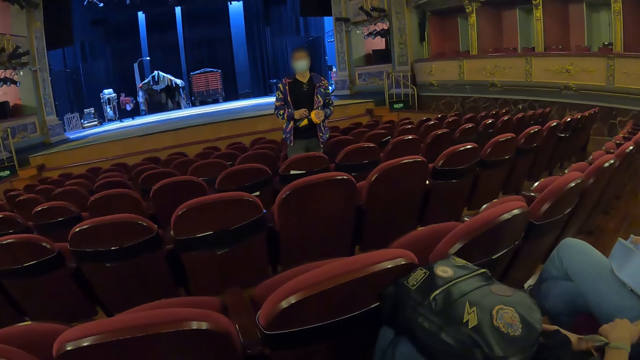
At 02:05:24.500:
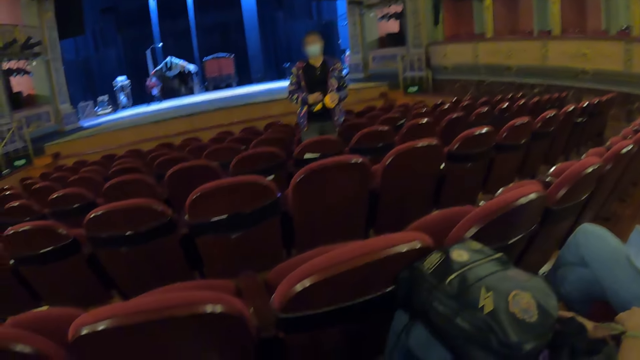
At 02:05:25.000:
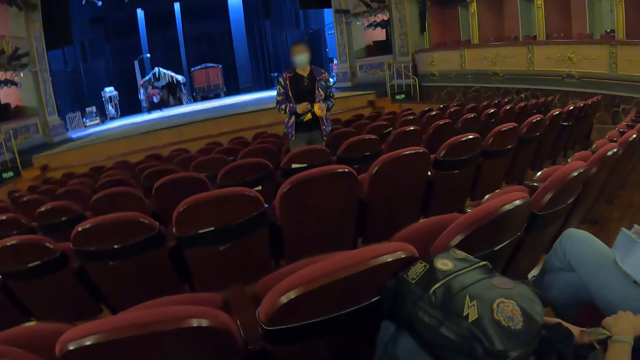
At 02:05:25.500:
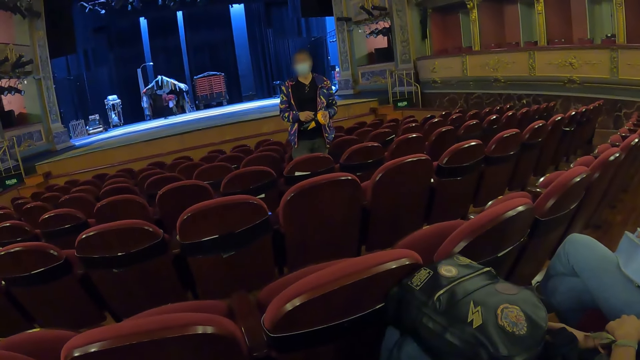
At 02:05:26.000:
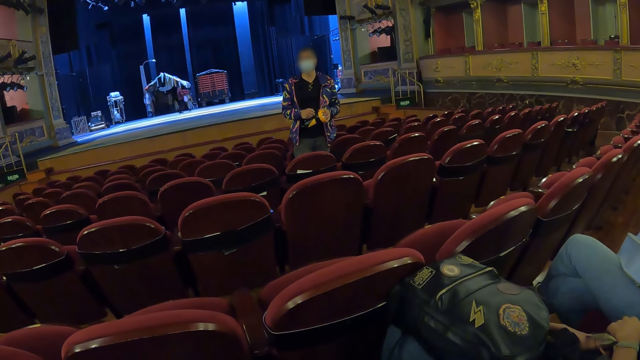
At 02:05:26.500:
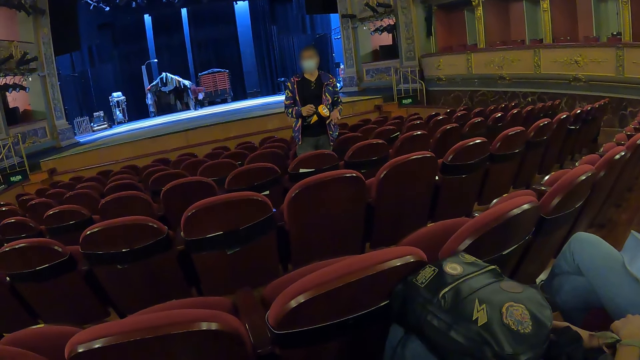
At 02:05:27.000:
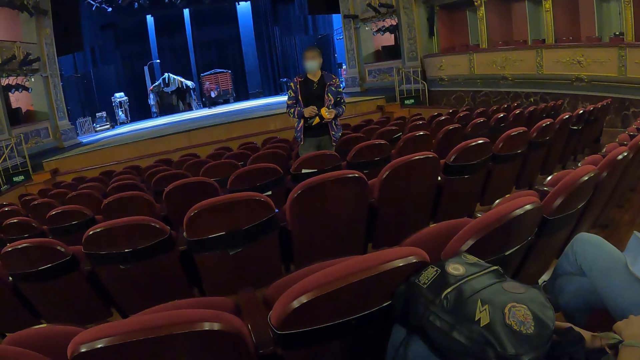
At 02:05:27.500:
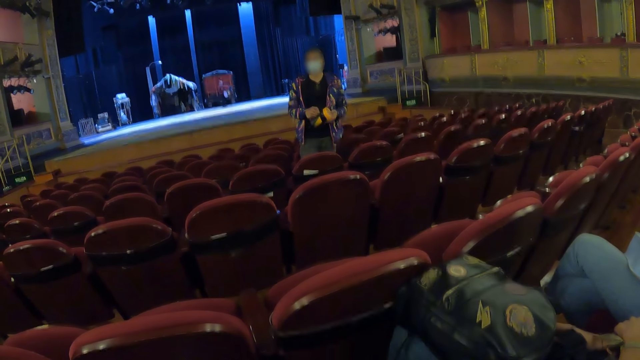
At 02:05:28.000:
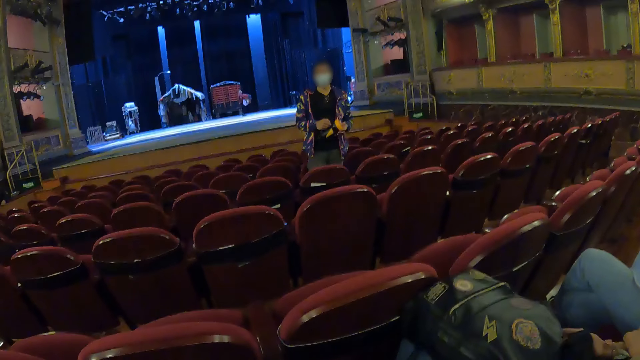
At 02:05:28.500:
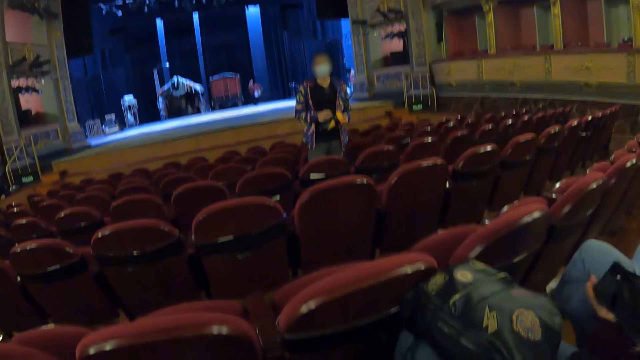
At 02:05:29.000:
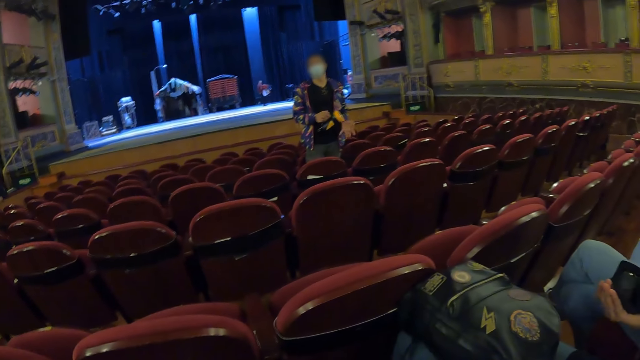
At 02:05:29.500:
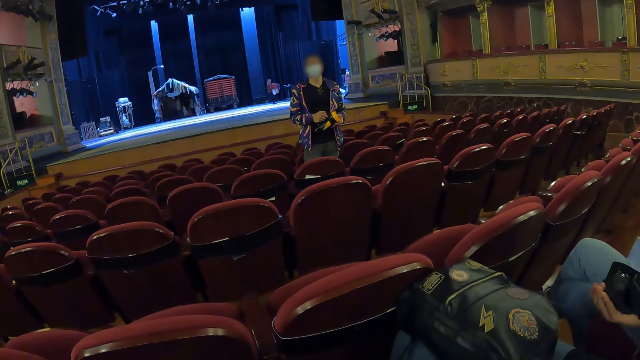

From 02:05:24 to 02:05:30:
A woman converses with the camera wearer.

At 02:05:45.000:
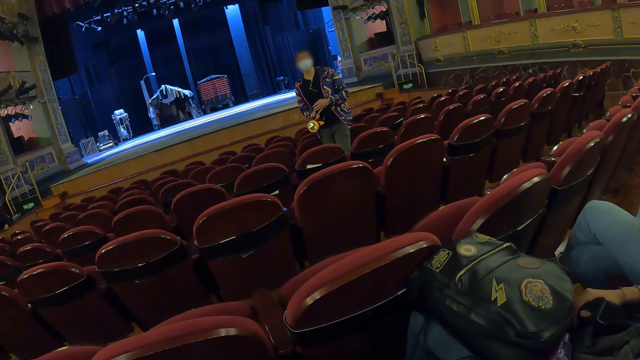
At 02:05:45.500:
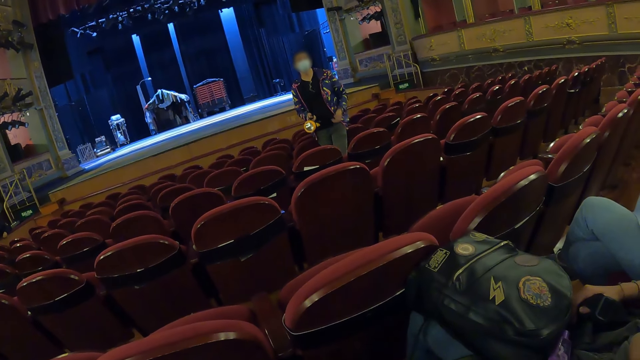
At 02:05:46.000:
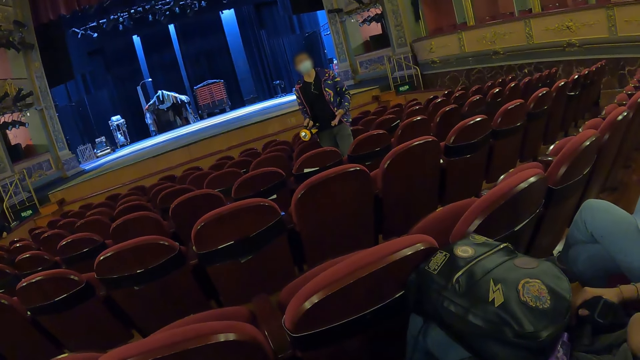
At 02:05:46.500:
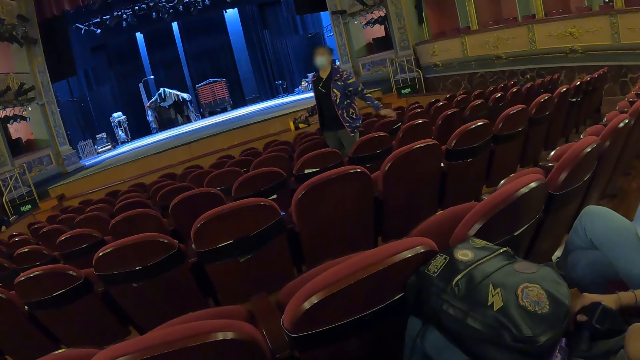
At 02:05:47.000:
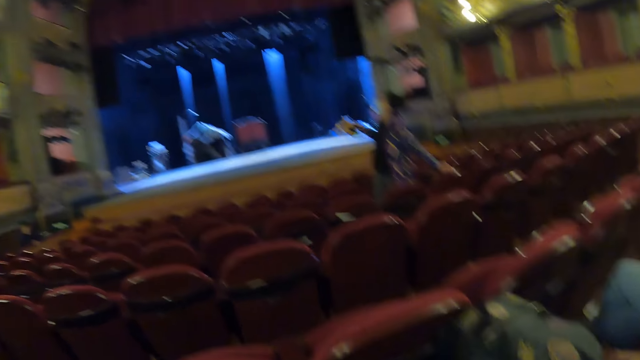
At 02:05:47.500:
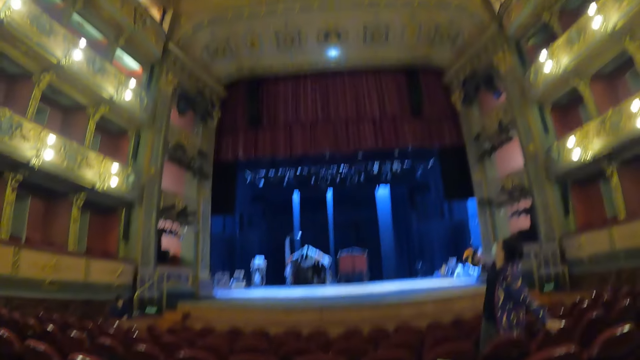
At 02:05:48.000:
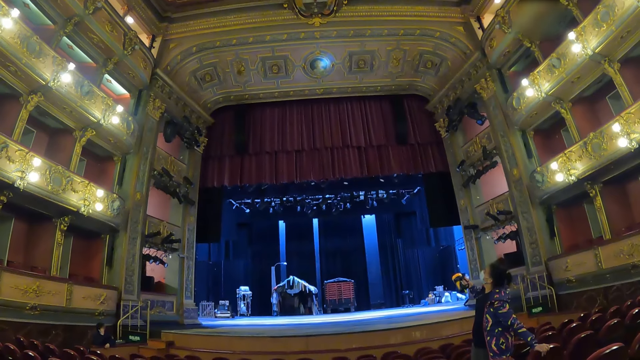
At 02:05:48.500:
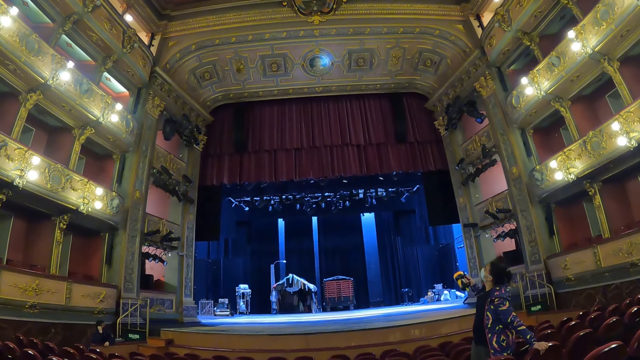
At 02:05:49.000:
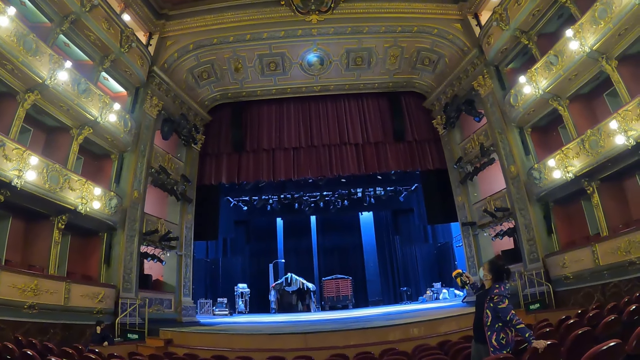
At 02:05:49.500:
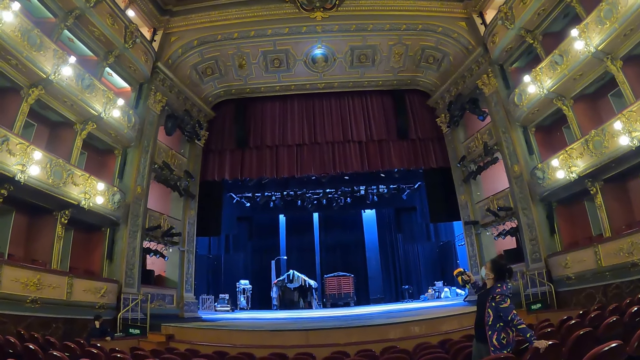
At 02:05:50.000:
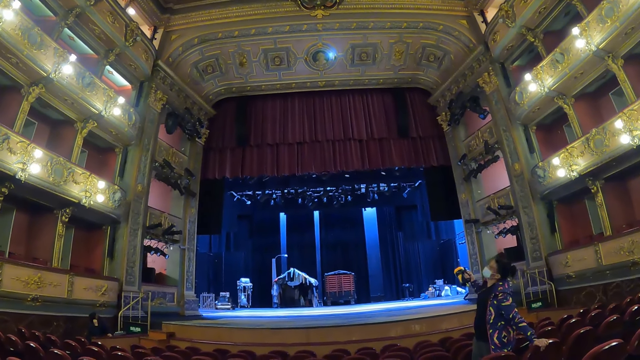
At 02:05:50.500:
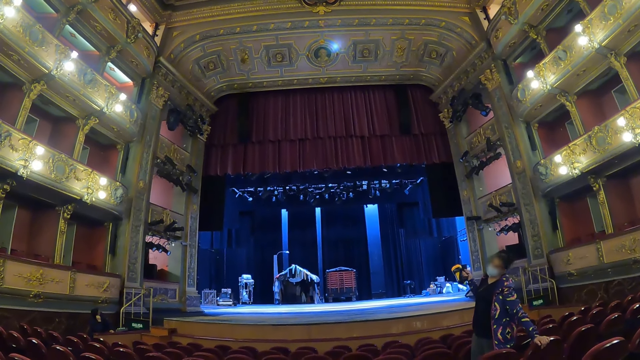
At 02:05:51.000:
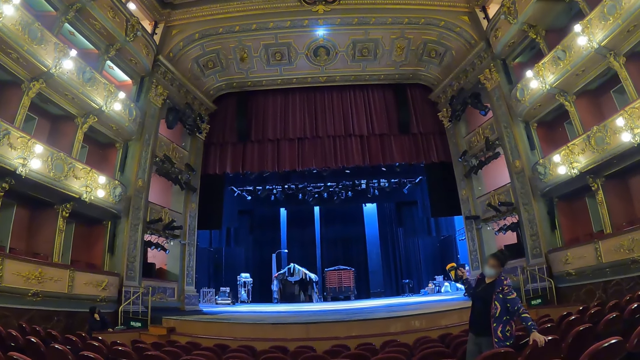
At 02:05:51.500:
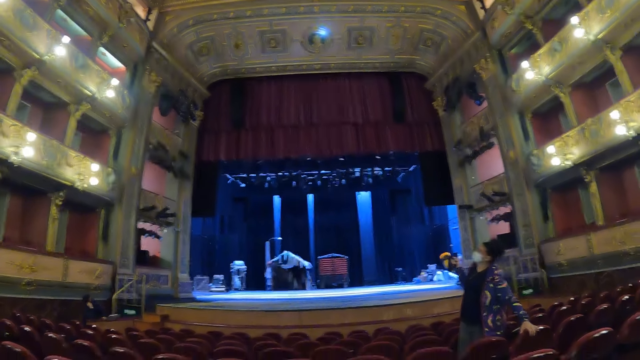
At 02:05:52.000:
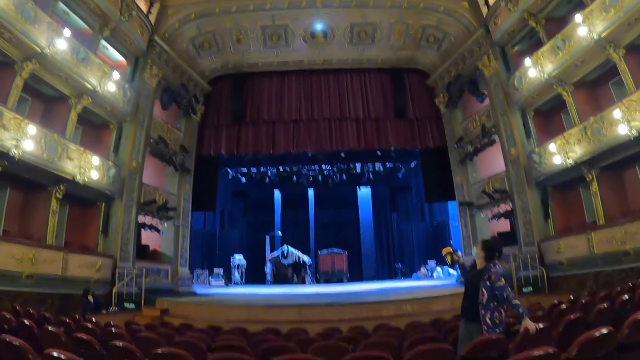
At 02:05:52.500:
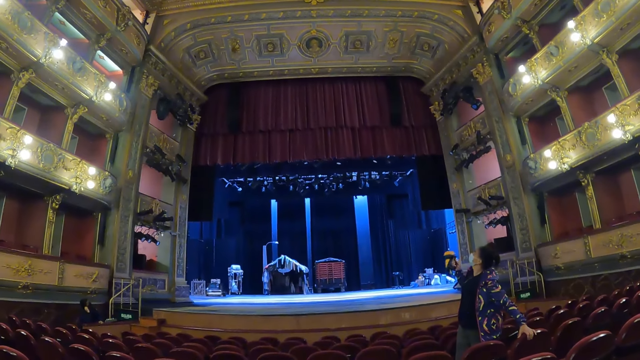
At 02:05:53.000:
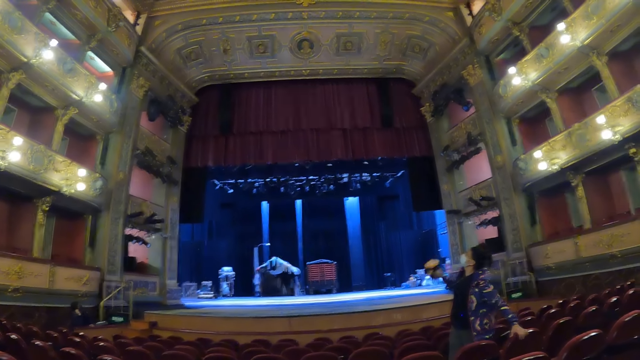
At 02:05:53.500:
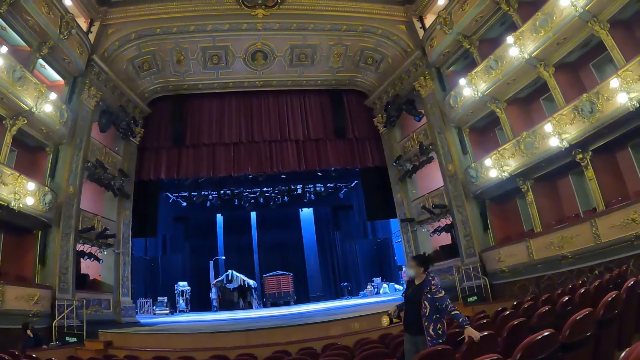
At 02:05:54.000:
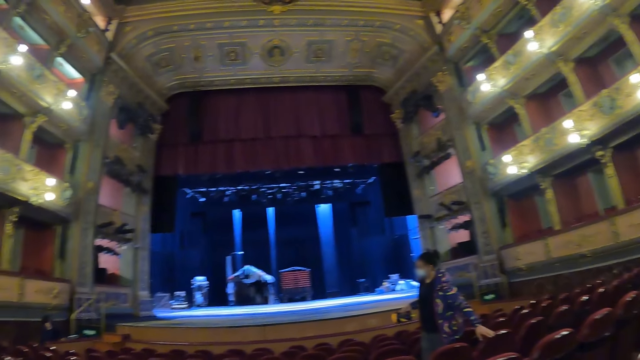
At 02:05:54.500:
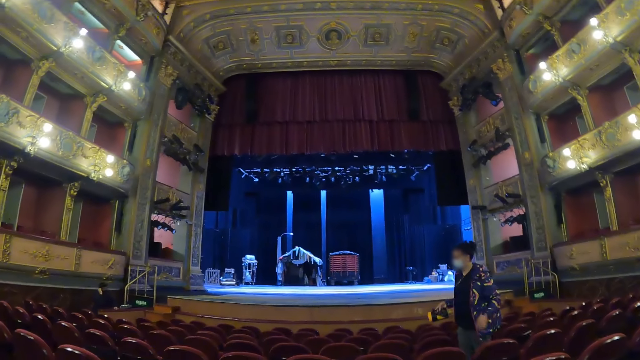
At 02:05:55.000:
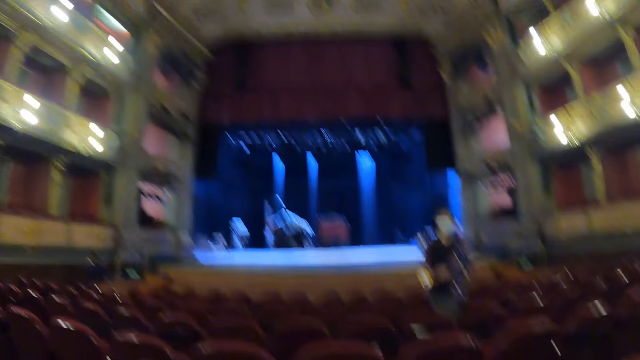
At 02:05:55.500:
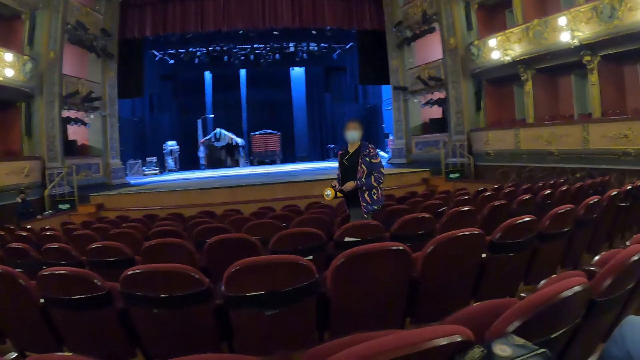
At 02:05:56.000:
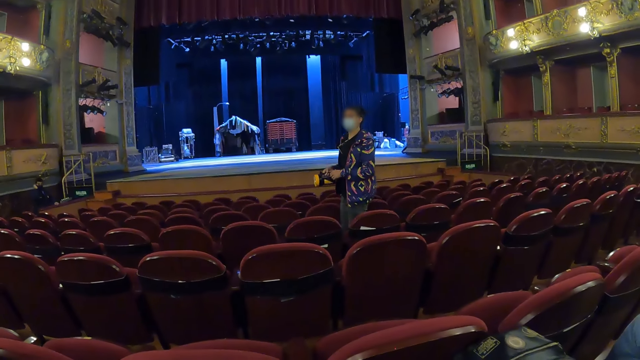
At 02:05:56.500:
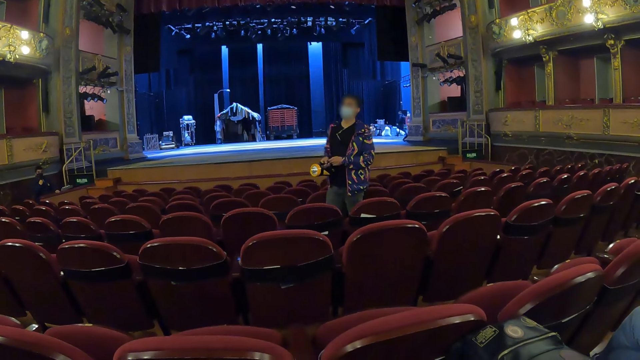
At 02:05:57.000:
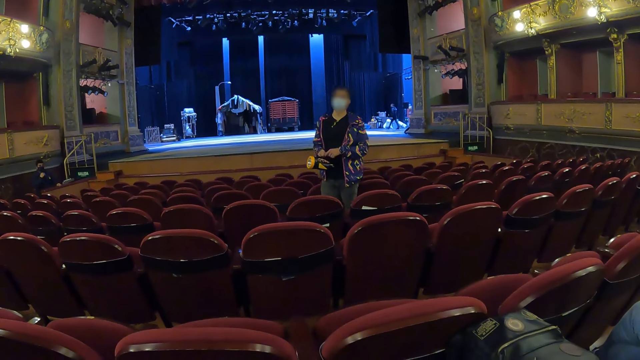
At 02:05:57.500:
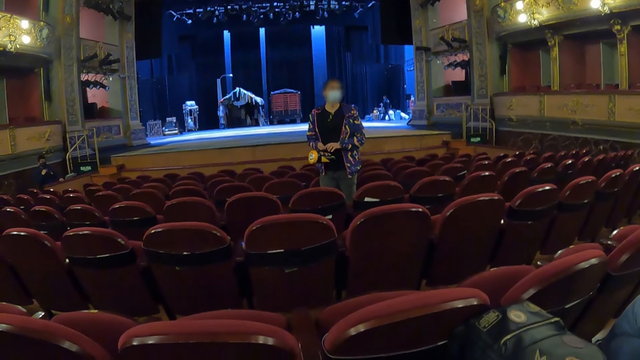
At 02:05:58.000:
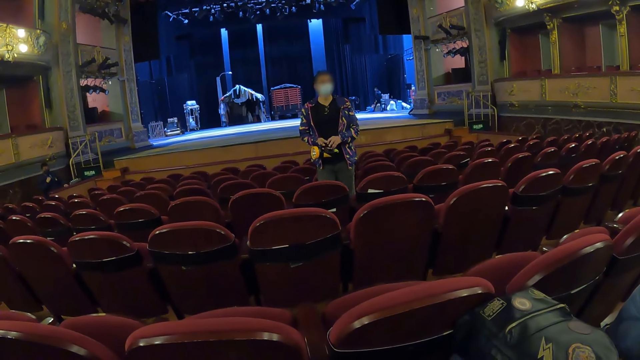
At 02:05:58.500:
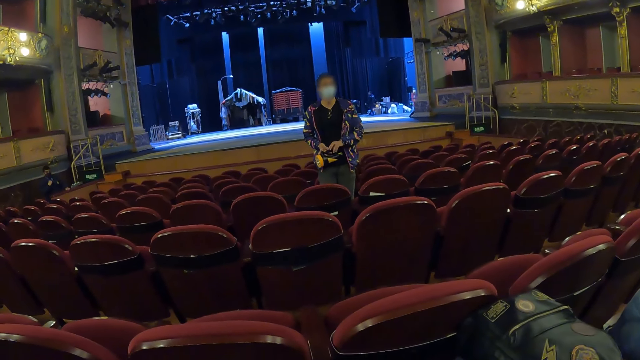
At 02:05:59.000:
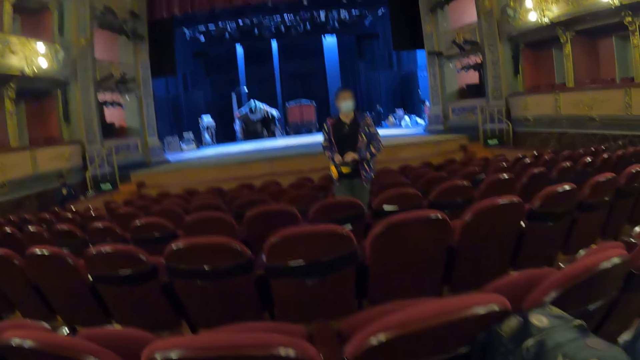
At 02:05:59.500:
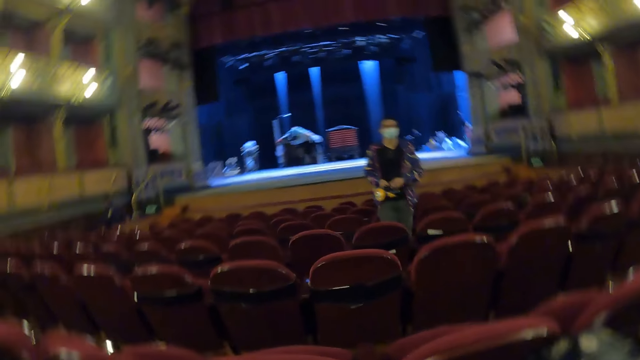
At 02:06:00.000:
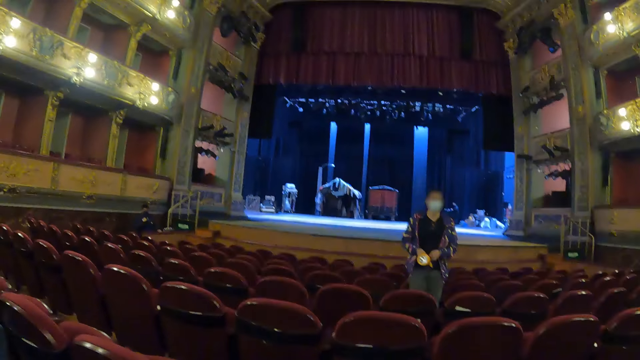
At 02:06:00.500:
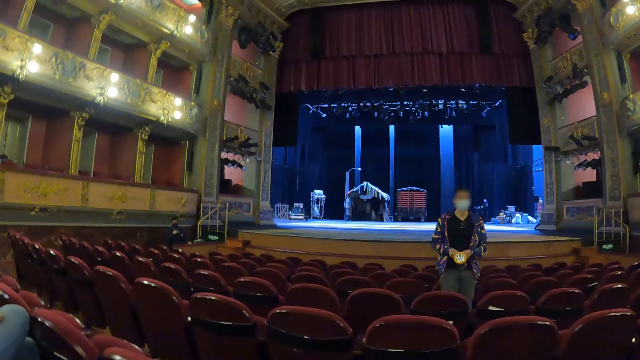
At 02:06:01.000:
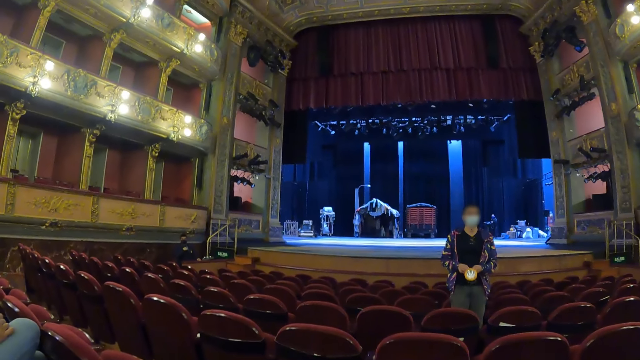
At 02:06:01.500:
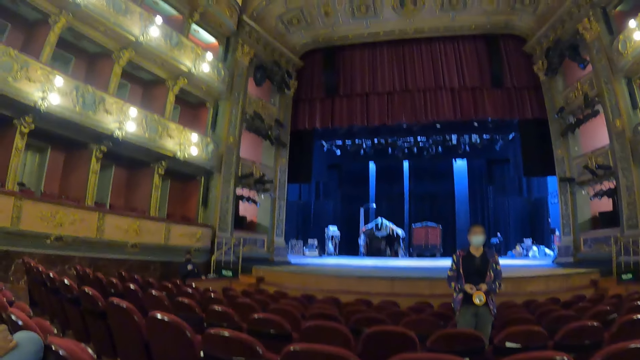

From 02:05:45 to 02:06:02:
A woman turns around. The woman spots the rechargeable touch light on the picture on the roof. The woman switches off the rechargeable touch light. The woman makes a step. The woman converses with the camera wearer.
